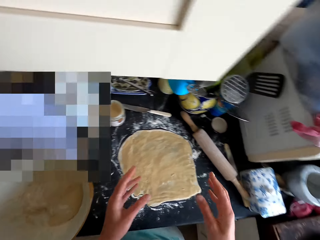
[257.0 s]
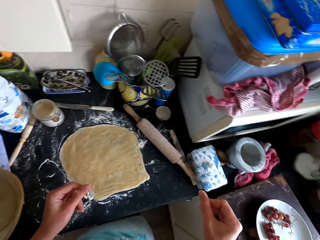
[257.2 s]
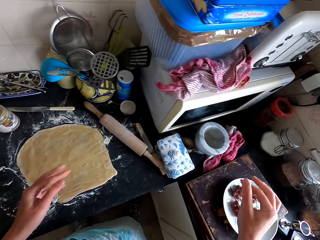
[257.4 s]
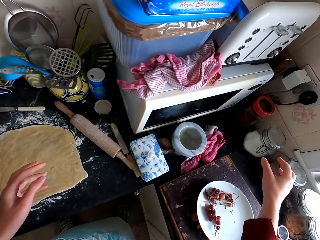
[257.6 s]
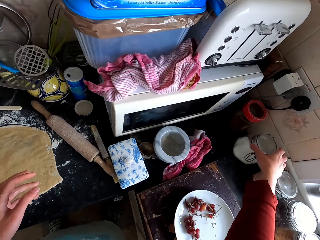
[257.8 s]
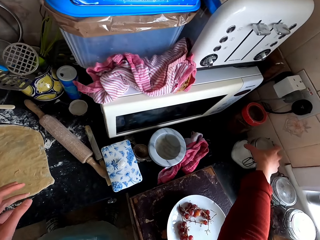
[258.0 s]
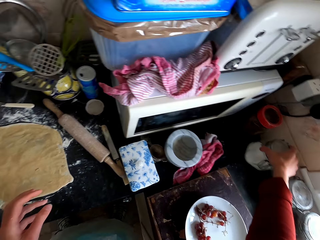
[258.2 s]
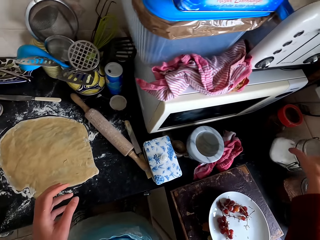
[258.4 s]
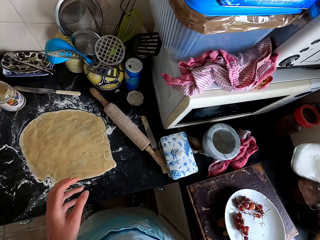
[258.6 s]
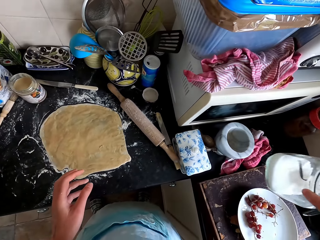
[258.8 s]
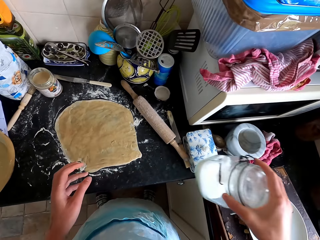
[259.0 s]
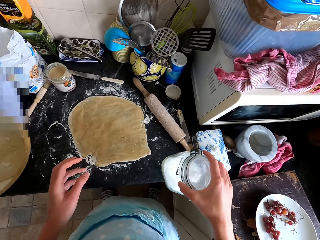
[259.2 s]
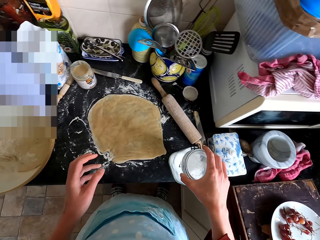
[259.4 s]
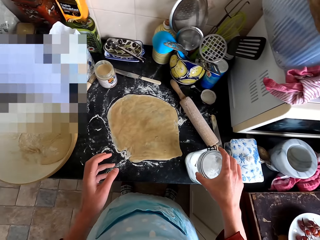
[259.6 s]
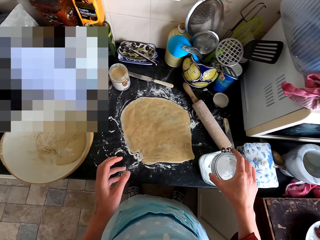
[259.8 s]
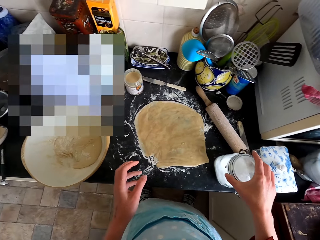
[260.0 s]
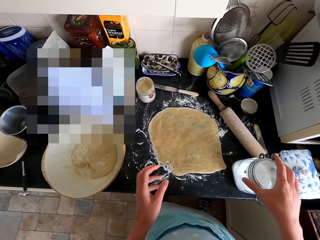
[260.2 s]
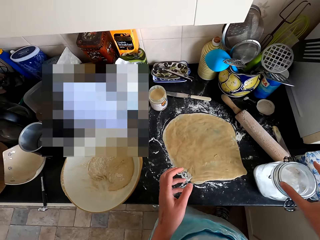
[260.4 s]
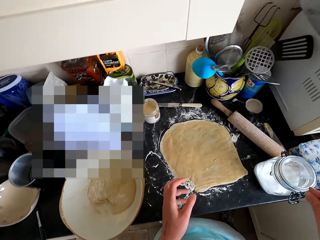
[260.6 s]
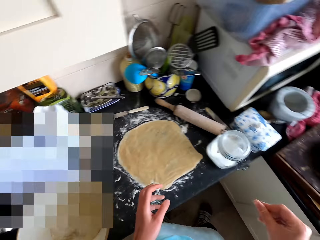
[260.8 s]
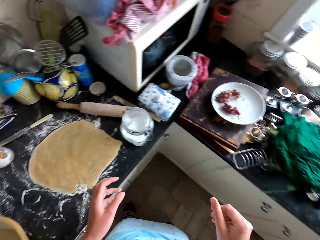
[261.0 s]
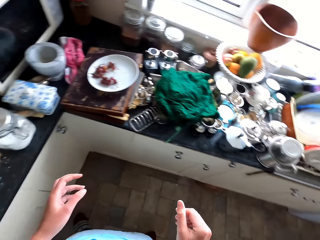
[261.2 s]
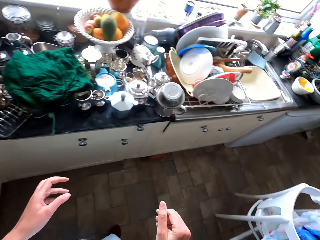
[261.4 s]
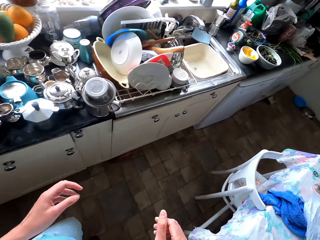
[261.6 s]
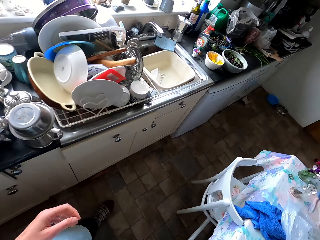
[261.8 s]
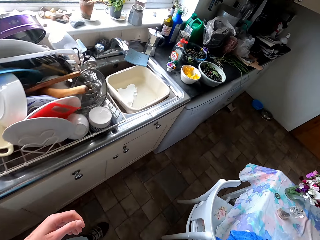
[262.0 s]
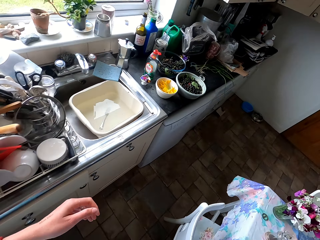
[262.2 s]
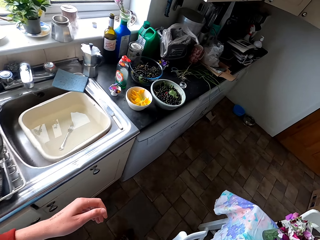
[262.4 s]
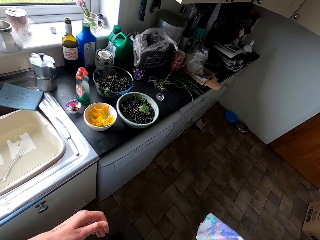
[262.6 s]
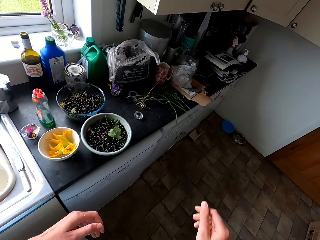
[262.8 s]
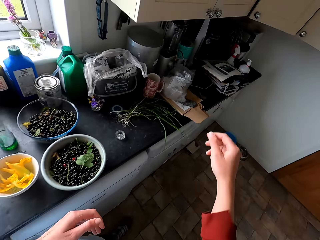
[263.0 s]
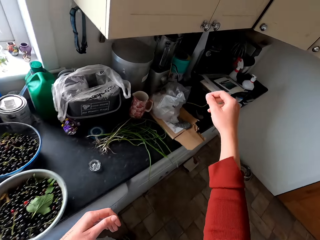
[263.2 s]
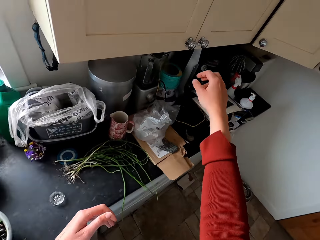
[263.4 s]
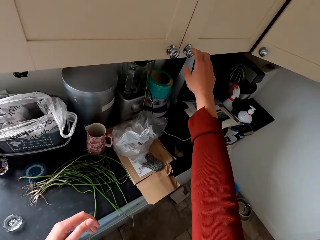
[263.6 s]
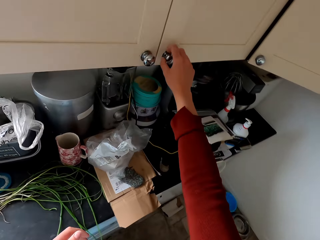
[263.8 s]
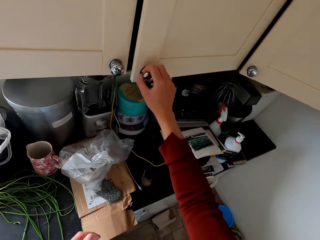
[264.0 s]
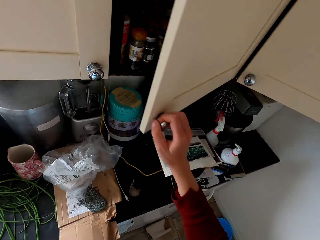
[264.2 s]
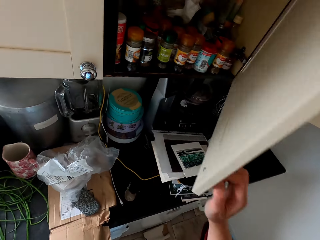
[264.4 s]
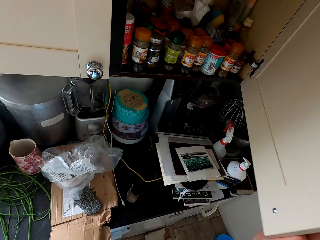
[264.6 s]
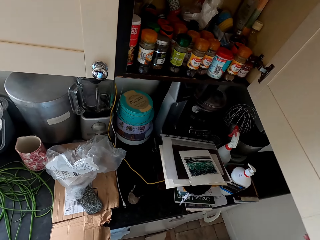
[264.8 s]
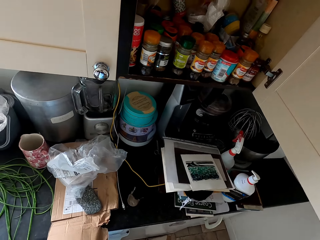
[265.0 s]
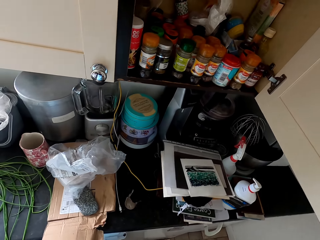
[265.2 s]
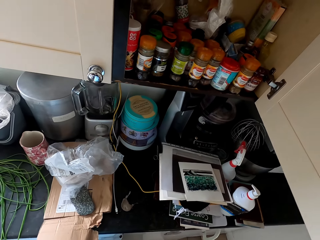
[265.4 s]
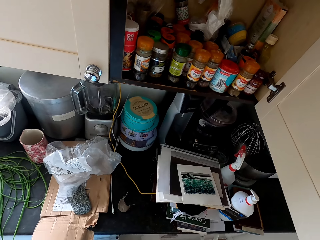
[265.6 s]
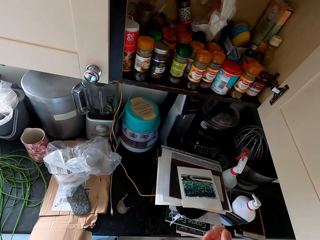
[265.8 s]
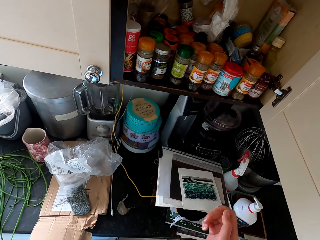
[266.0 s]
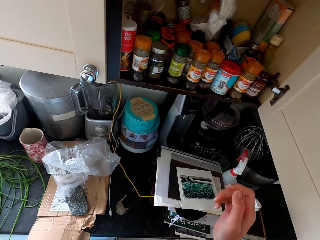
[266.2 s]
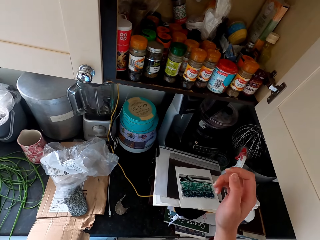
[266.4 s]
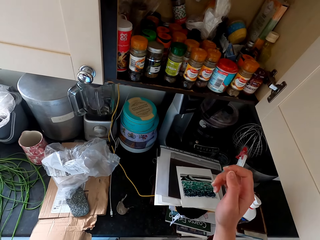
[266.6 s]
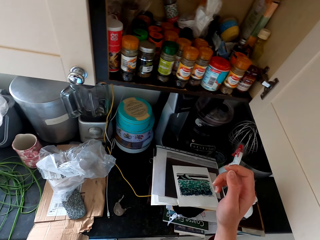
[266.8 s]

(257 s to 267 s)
The camera wearer flexes his fingers. He picks up the container from the counter top. He puts the container on the counter top. He walks to the cabinet. He opens the kitchen cabinet.

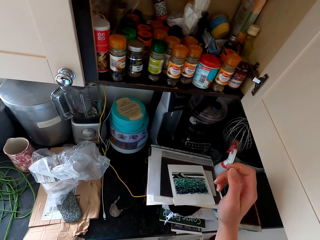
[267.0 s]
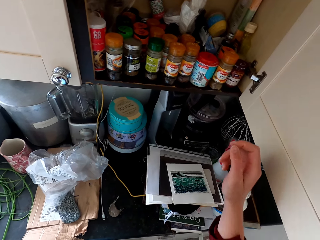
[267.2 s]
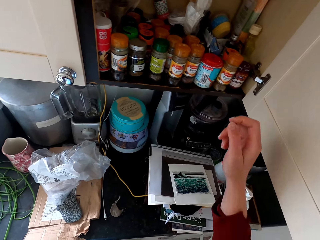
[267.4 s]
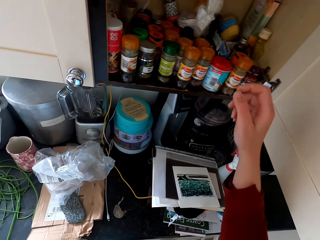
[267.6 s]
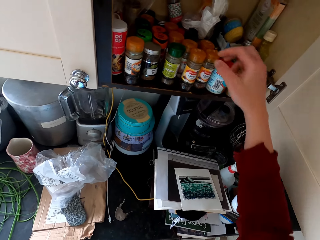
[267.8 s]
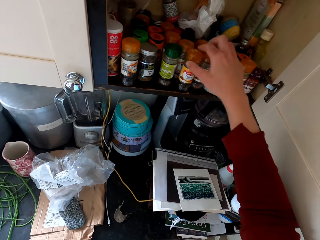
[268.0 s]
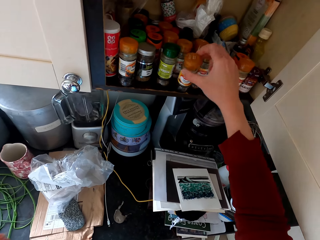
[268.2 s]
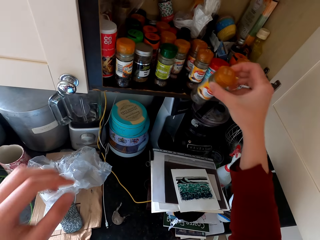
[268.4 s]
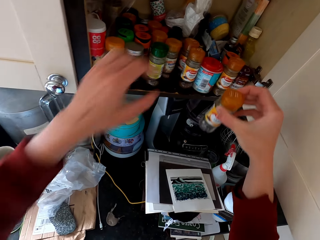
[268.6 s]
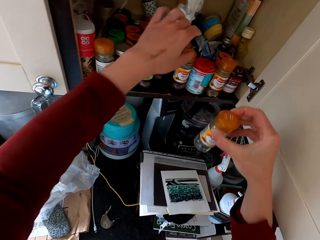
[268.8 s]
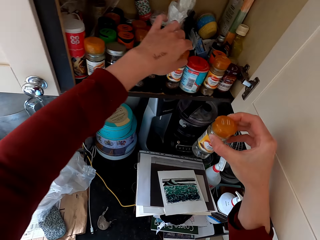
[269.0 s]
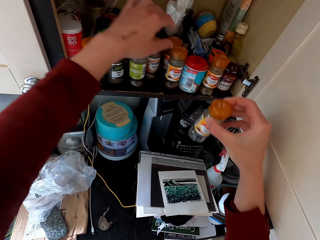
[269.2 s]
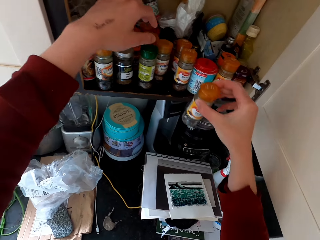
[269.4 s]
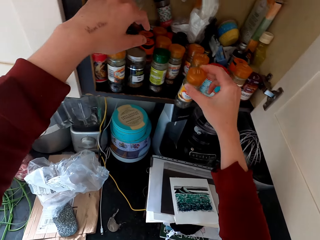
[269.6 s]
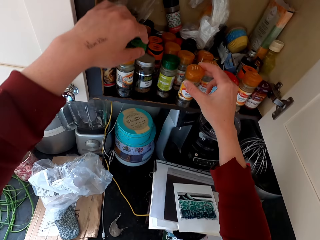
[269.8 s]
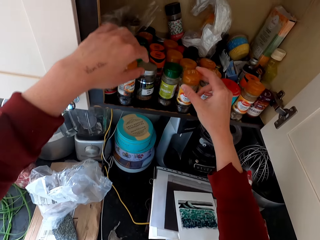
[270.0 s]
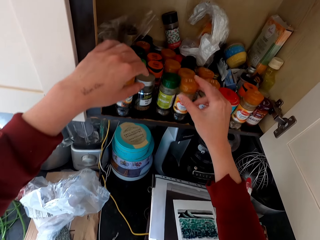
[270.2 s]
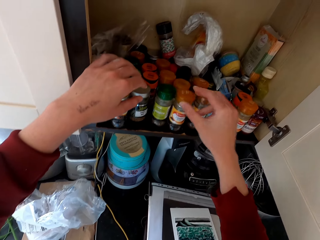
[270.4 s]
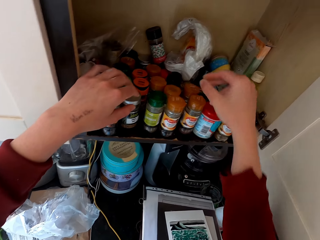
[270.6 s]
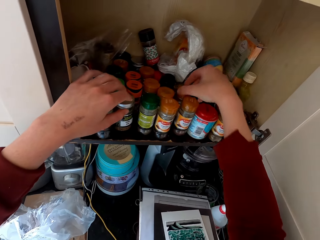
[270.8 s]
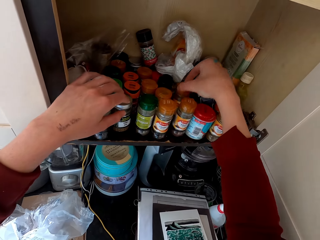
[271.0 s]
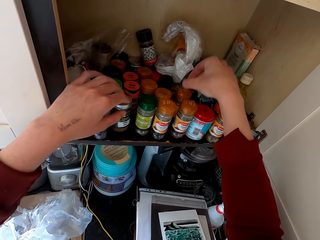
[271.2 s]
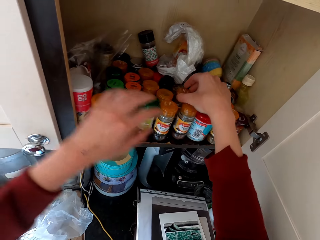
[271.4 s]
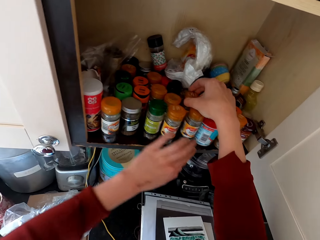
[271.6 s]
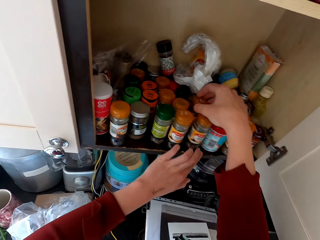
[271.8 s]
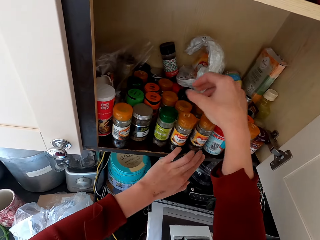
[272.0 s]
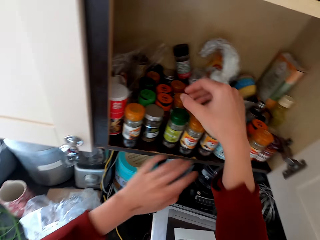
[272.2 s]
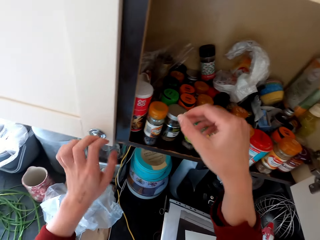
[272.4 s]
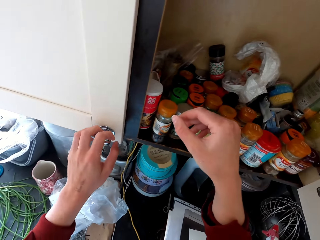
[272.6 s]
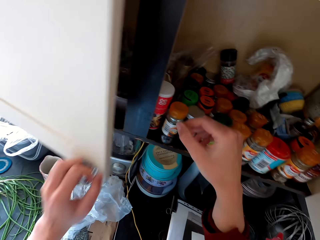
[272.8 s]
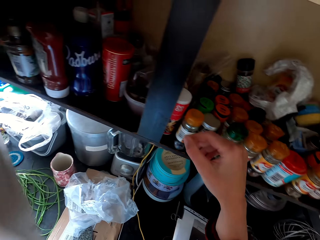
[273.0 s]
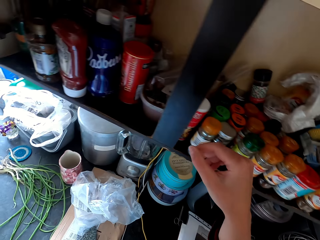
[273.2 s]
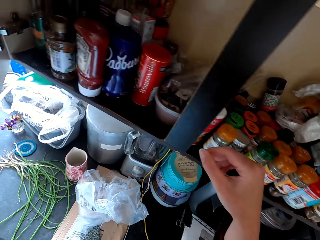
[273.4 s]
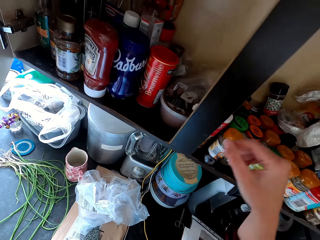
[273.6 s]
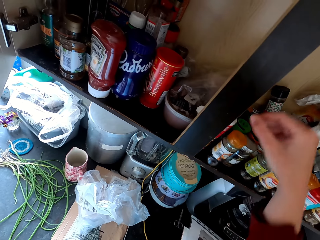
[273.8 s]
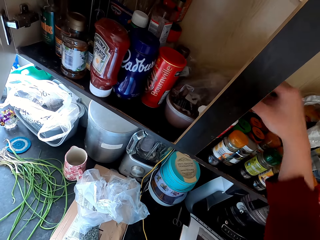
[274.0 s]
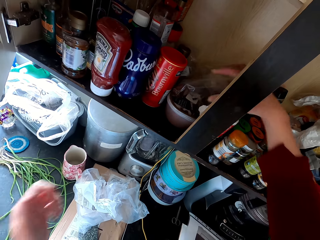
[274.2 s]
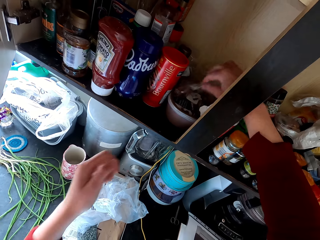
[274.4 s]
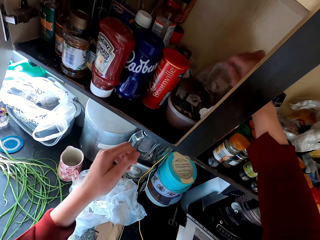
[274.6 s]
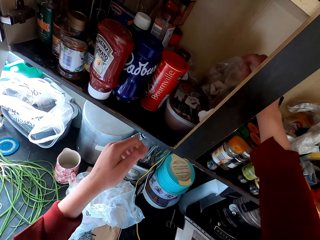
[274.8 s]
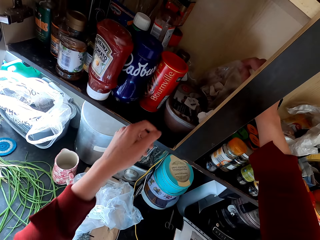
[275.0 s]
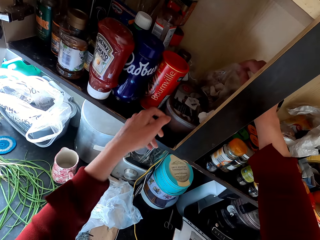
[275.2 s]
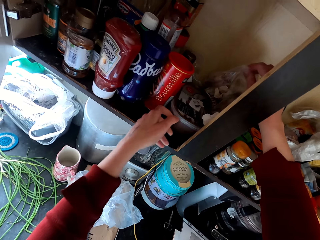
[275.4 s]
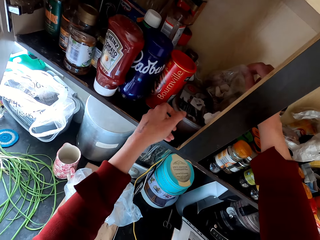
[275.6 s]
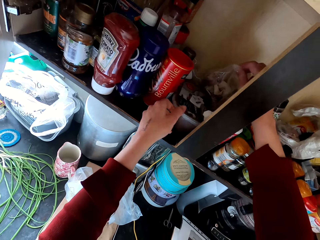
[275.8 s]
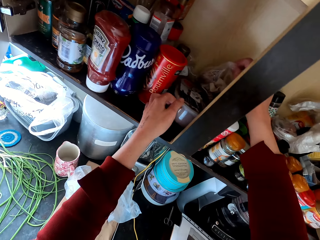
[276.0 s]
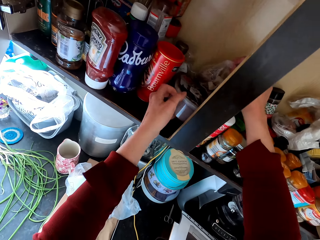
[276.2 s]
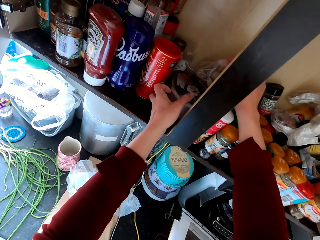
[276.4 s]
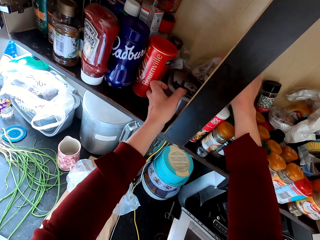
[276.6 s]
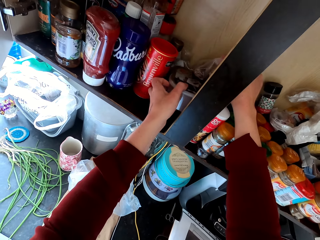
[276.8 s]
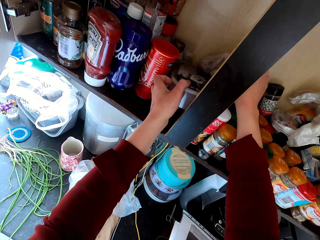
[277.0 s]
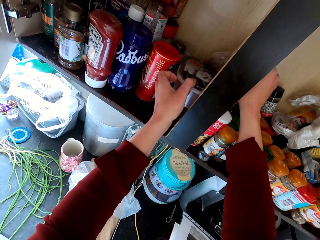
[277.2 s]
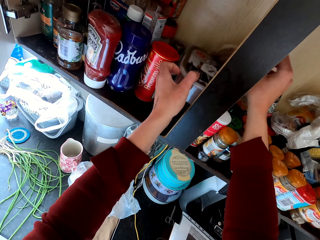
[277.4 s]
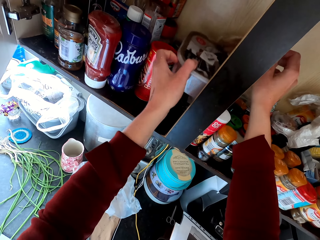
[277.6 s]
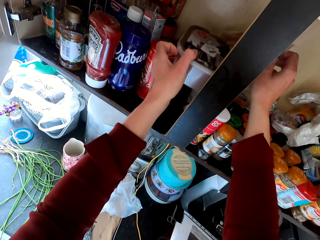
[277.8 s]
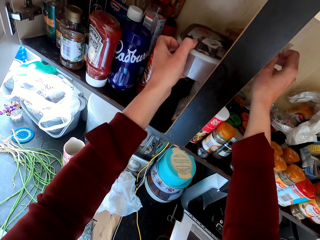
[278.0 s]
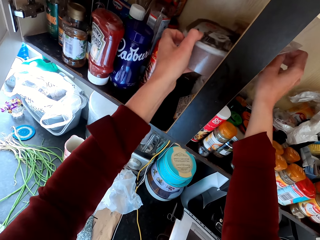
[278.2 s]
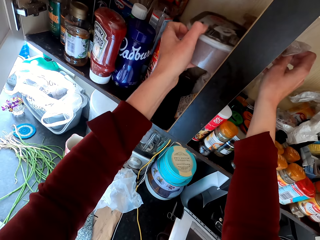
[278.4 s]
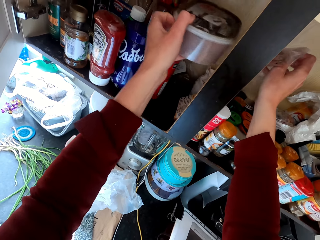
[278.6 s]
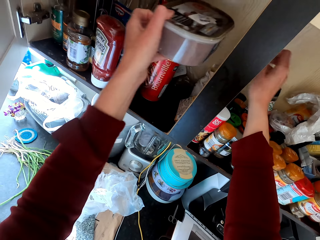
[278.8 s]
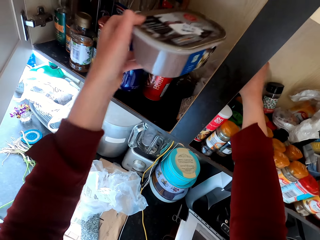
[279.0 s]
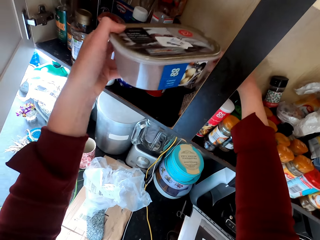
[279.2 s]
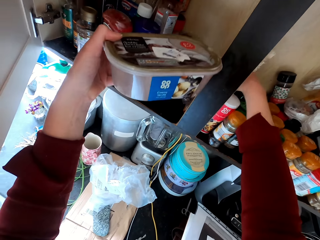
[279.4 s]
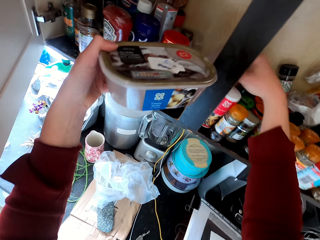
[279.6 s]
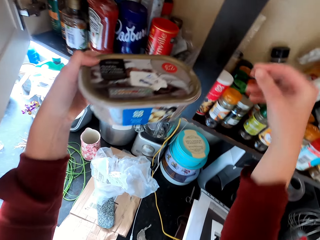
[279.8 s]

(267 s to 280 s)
The camera wearer picks up the spice container from the kitchen cabinet. They put the spice container in the kitchen cabinet. They open the kitchen cabinet. They pick up a container from the kitchen cabinet.
